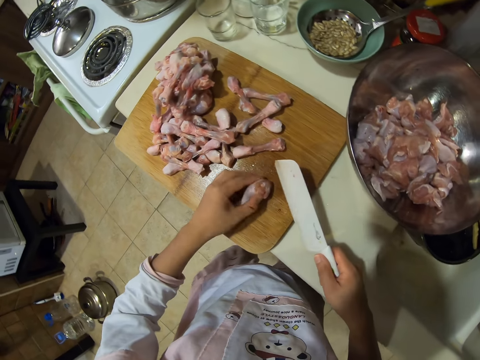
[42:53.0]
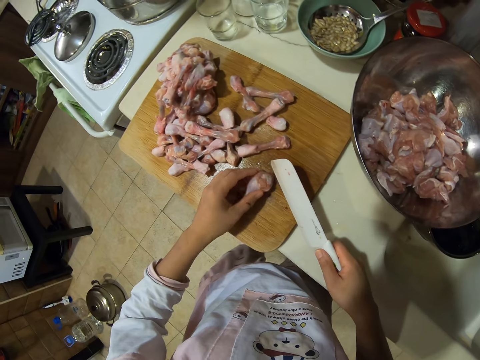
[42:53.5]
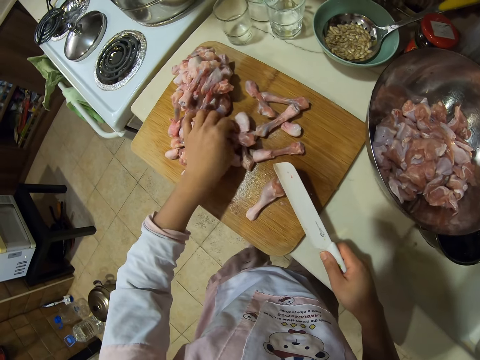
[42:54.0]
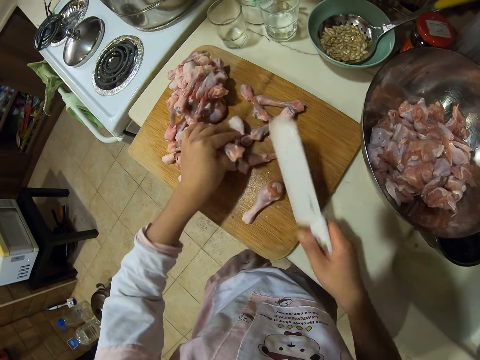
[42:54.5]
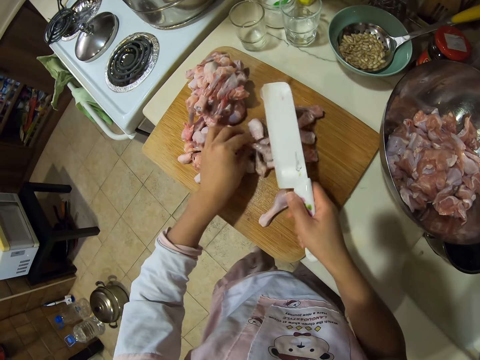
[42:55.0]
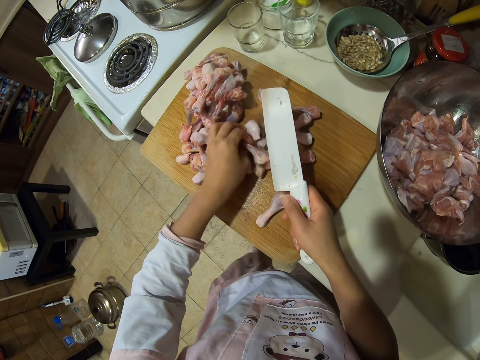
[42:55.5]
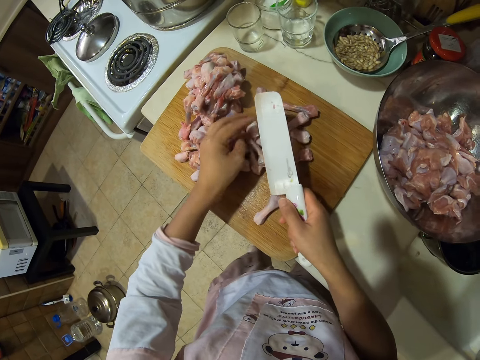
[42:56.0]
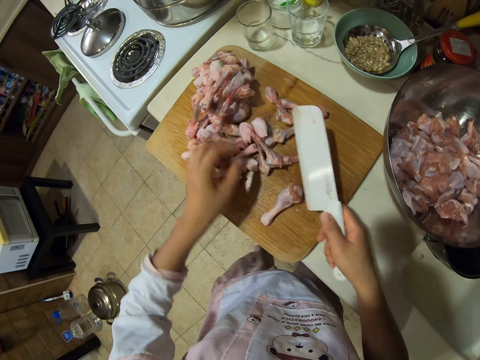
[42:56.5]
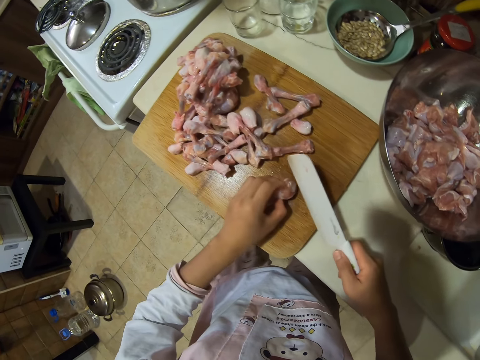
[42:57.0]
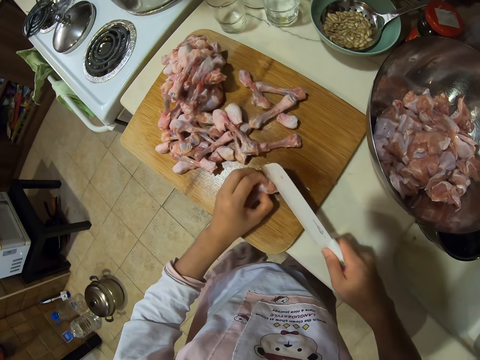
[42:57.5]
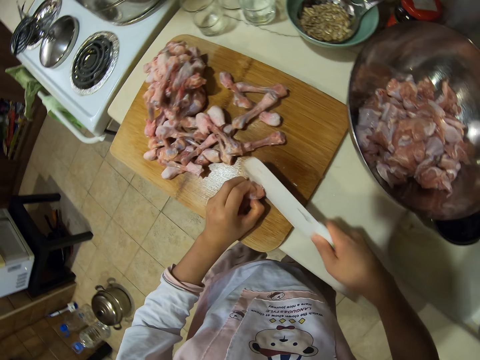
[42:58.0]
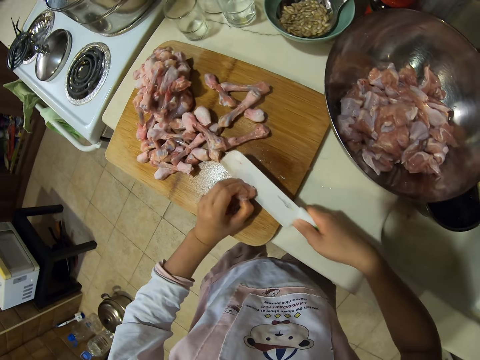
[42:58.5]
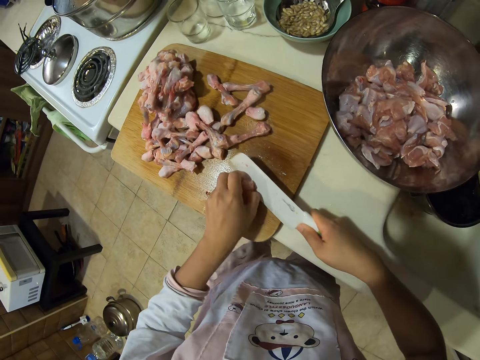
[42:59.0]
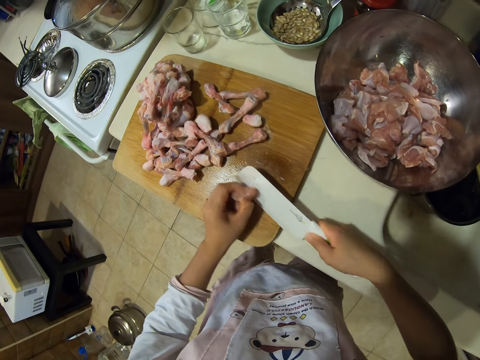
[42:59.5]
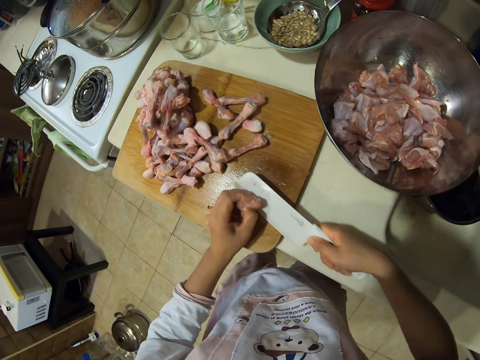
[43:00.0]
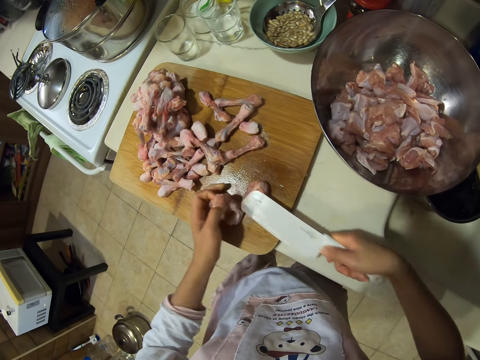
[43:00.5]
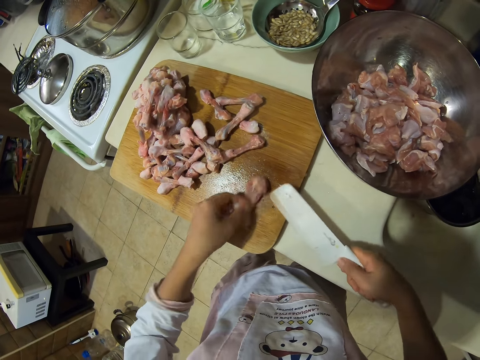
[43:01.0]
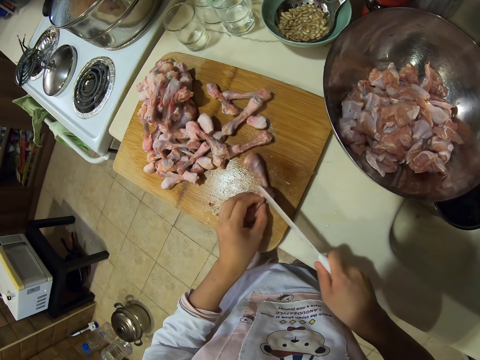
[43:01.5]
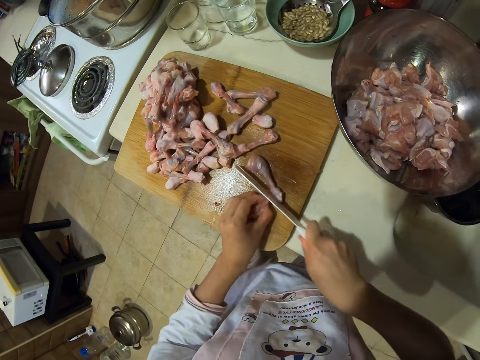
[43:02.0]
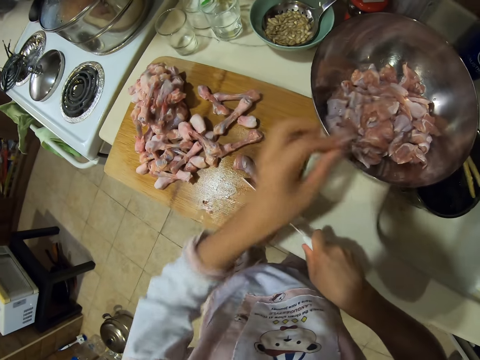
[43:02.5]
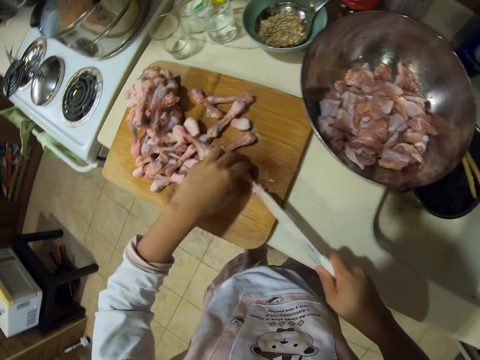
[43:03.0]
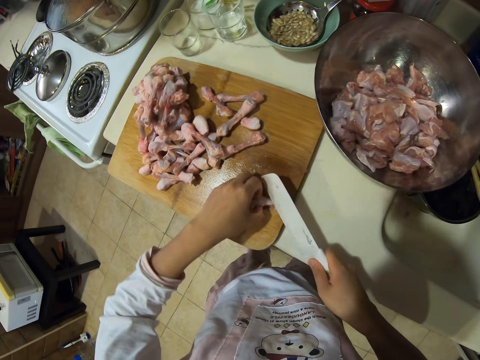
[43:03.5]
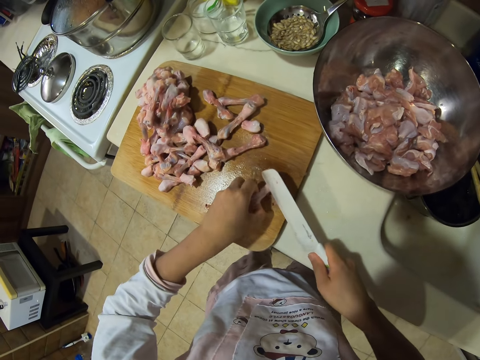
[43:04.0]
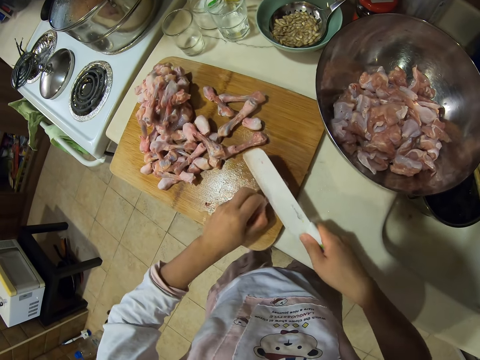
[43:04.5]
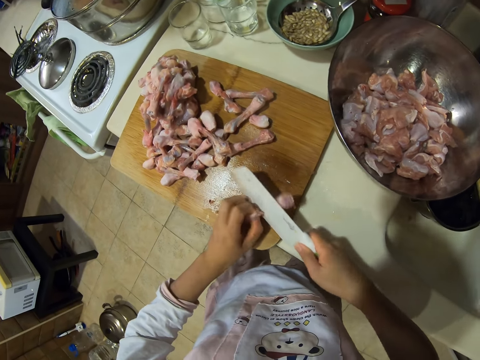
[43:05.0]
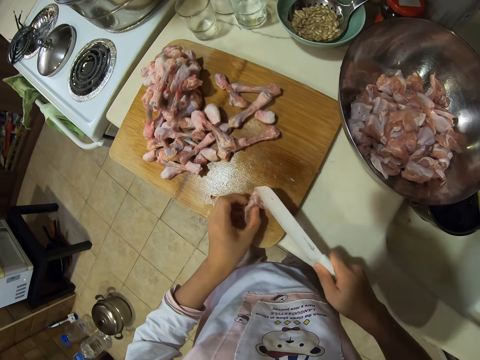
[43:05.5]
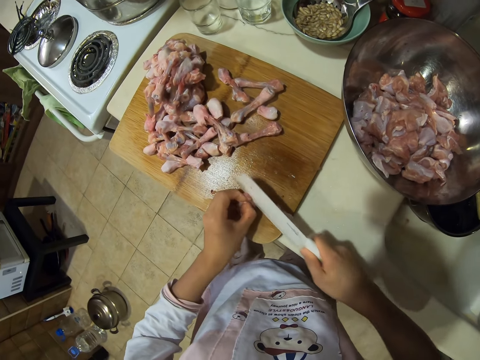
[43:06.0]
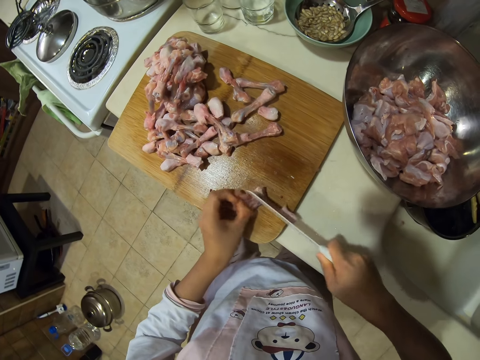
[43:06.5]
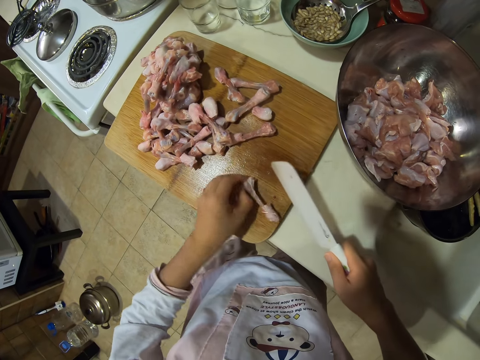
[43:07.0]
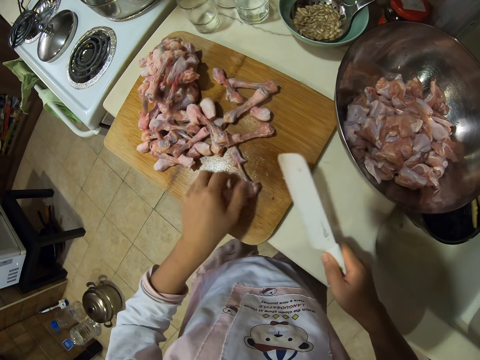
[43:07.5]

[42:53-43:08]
The camera wearer cuts the pieces of meat into pieces. They pick up the piece of meat. They chop the chicken drumstick meat into pieces. They put the chicken drumstick meat in a bowl. They pick up the meat. They chop the chicken drumstick meat.

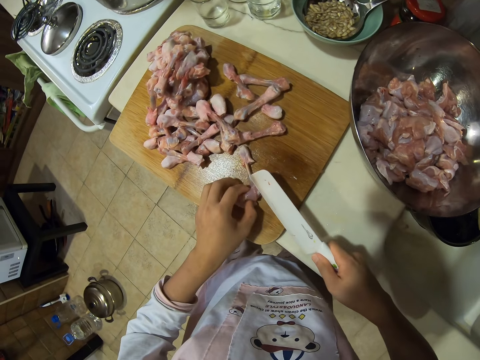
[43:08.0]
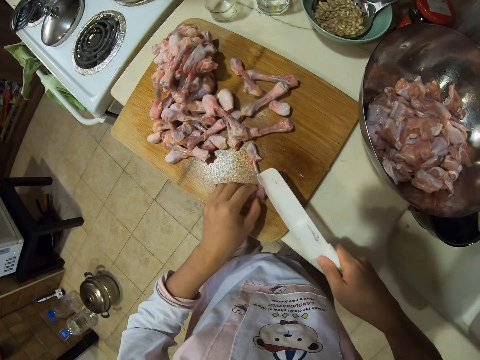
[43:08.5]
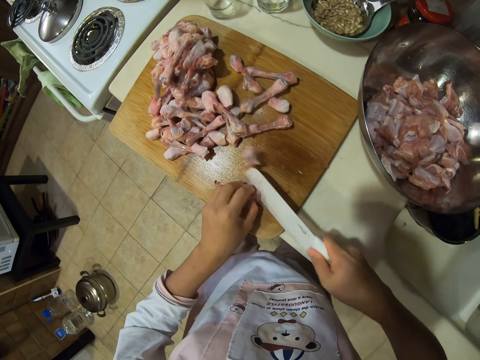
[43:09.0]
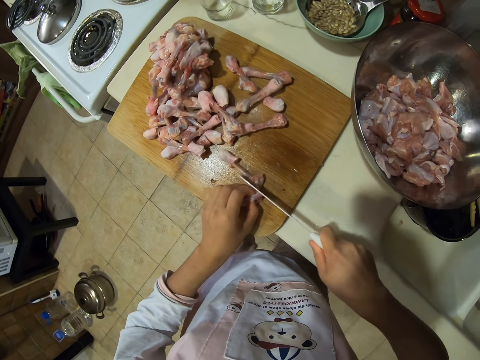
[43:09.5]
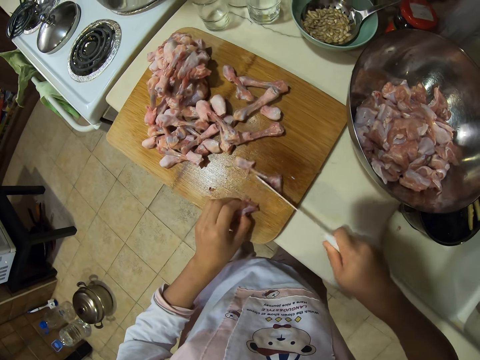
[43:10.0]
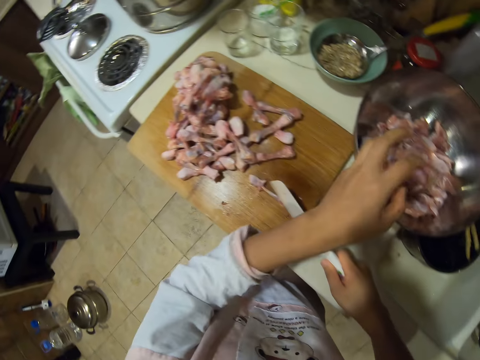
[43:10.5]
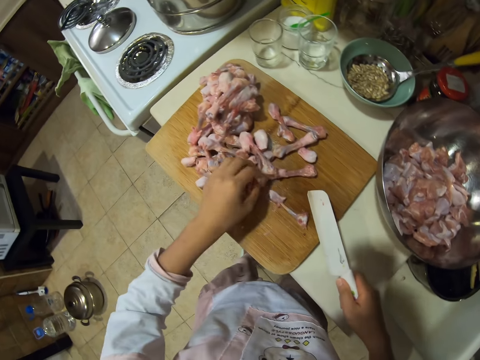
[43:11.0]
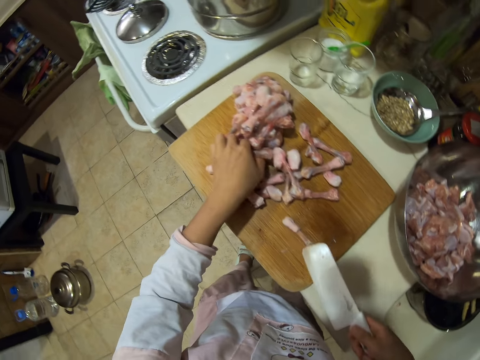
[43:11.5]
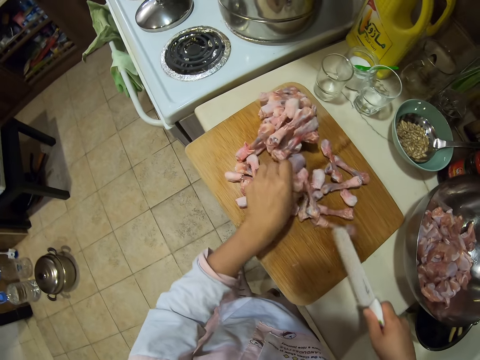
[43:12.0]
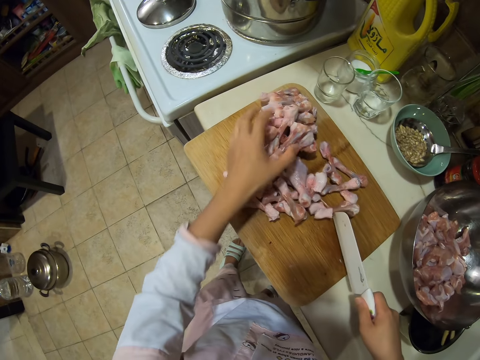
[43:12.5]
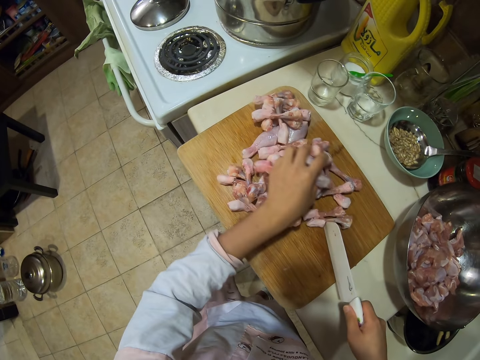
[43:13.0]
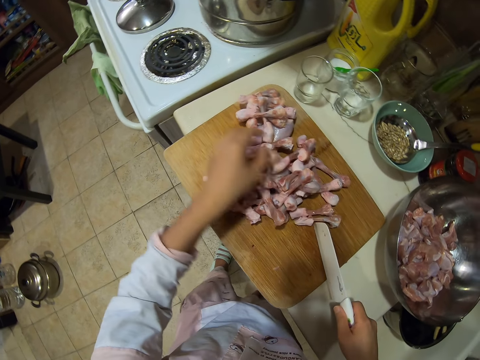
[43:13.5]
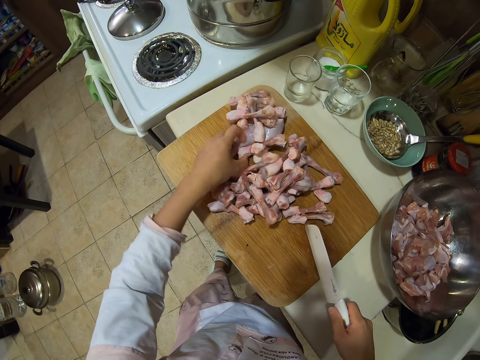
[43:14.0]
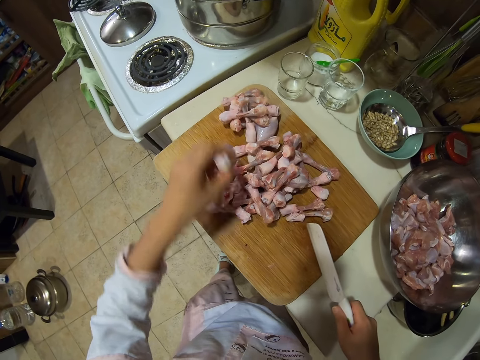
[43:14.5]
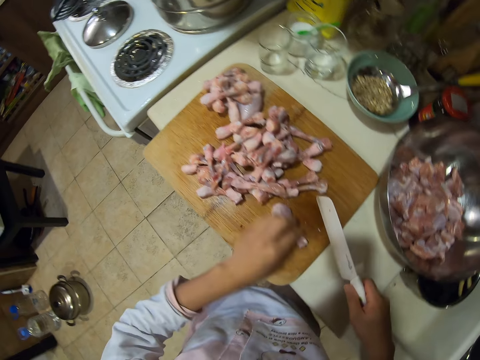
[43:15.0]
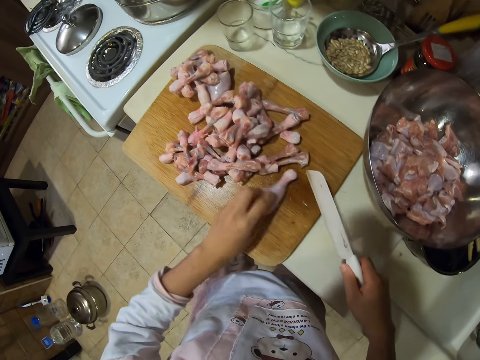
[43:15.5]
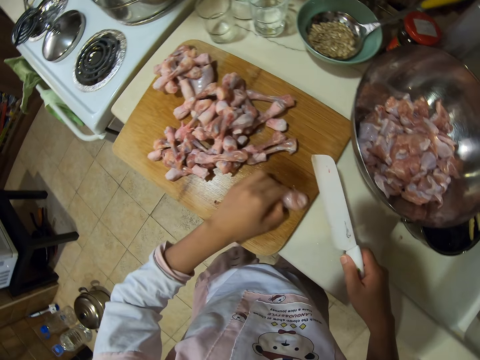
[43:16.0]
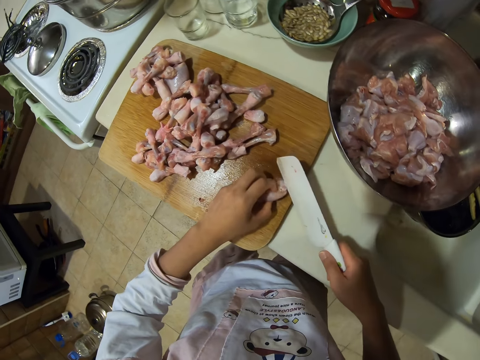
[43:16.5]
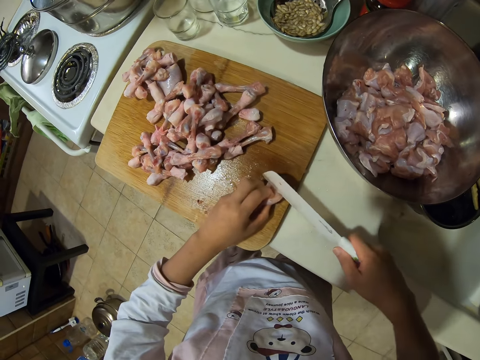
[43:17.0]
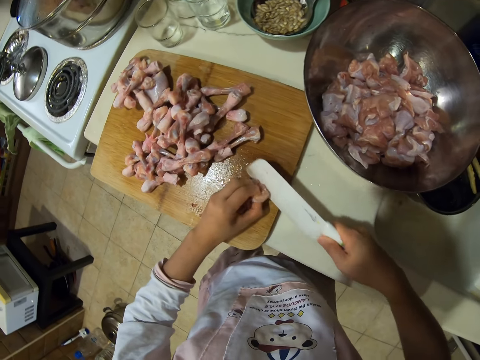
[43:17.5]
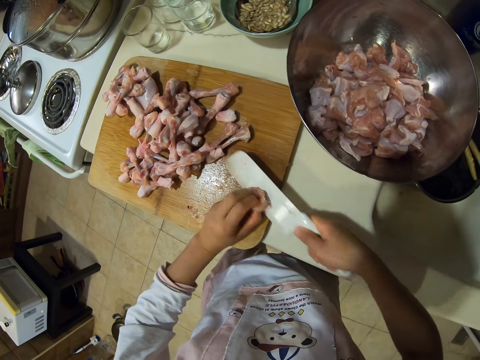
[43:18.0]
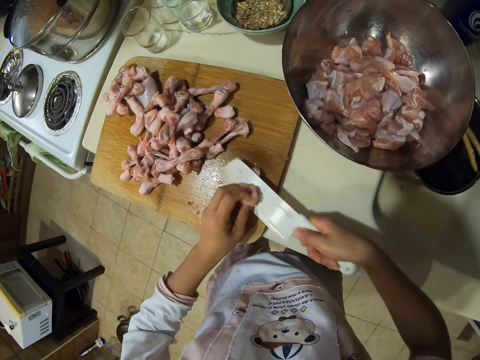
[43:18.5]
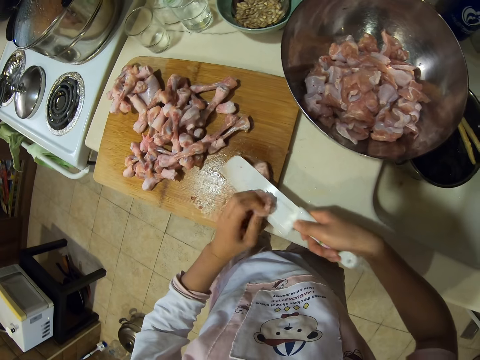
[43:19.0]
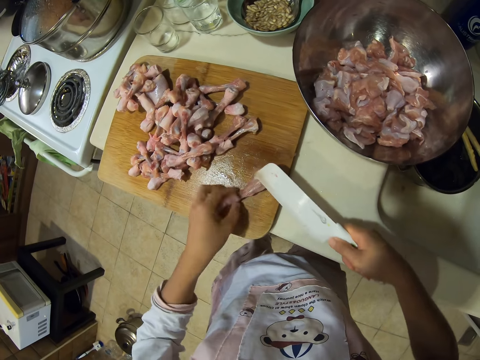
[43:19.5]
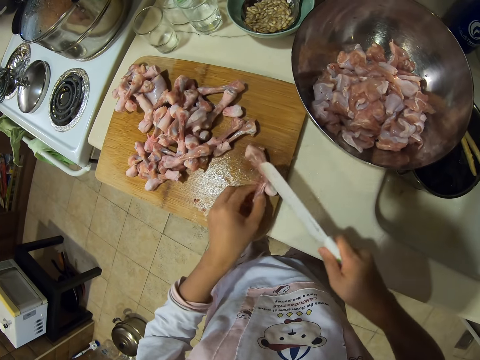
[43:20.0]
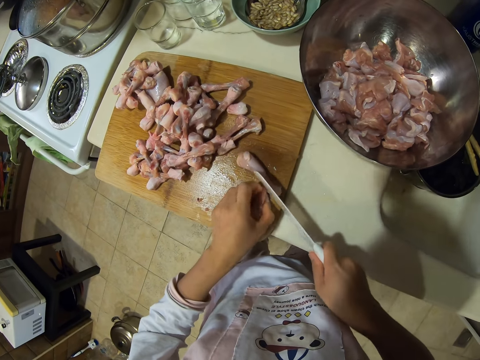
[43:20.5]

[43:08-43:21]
The camera wearer puts chicken drumstick meat in a bowl or plate. They pick up the piece of meat, touch the chicken drumstick meat and chop the chicken drumstick meat.
